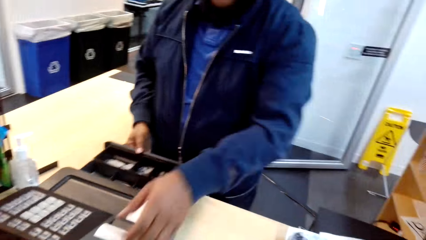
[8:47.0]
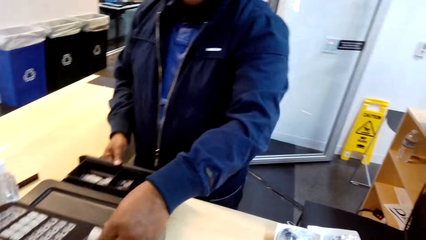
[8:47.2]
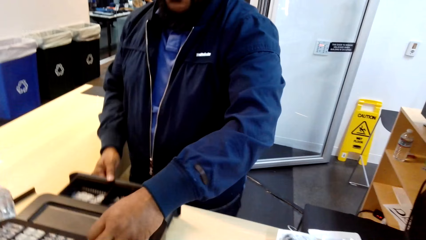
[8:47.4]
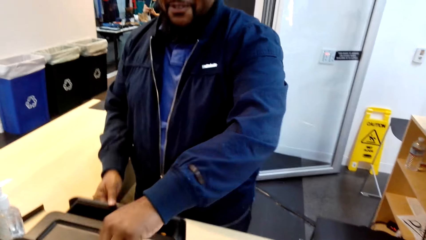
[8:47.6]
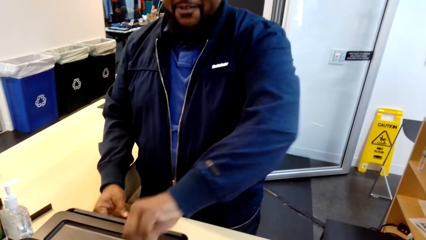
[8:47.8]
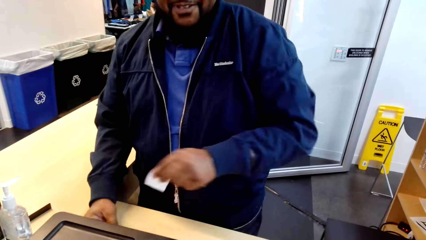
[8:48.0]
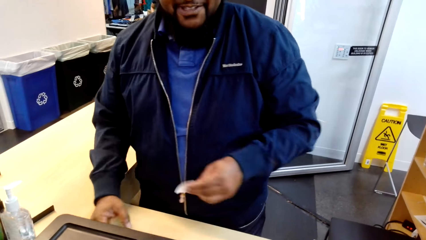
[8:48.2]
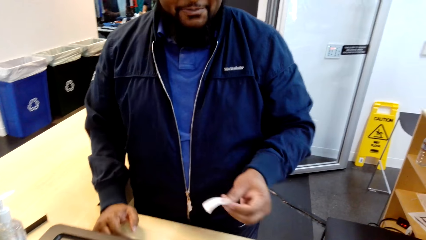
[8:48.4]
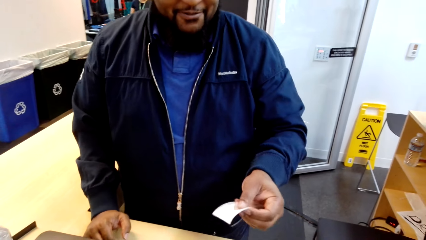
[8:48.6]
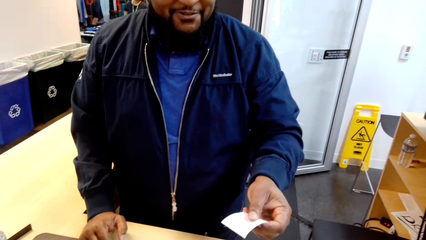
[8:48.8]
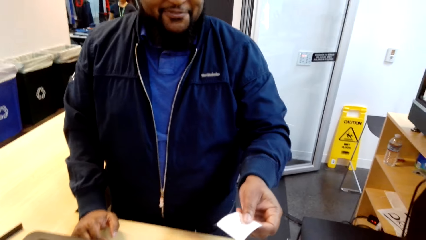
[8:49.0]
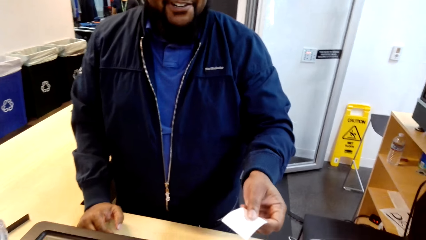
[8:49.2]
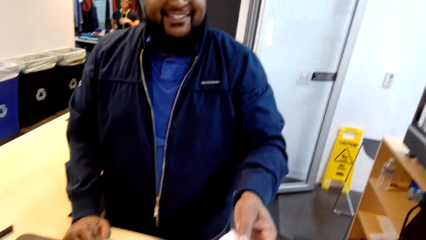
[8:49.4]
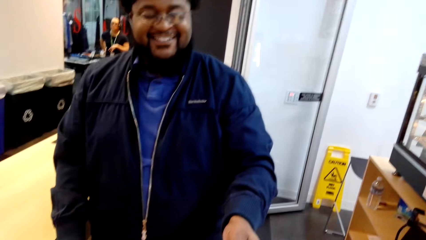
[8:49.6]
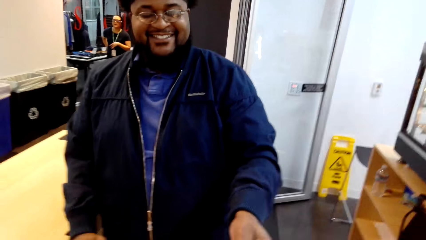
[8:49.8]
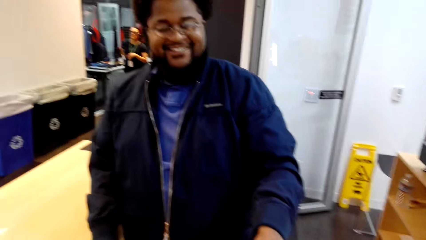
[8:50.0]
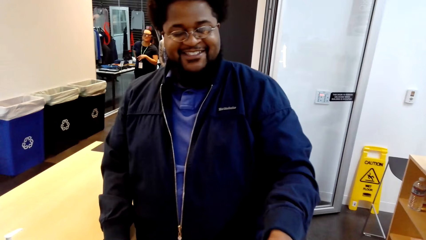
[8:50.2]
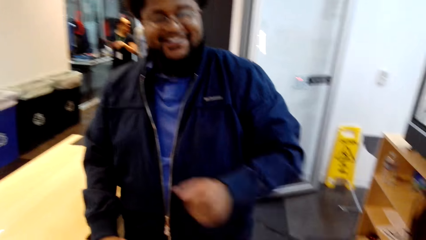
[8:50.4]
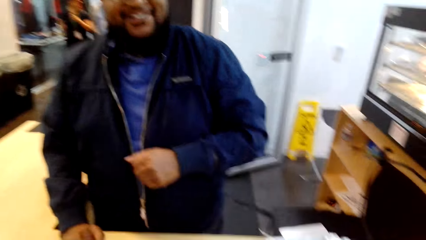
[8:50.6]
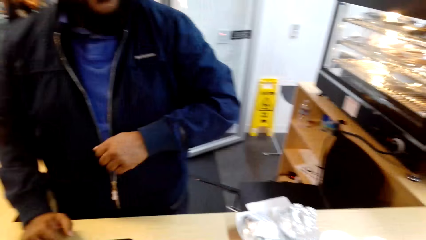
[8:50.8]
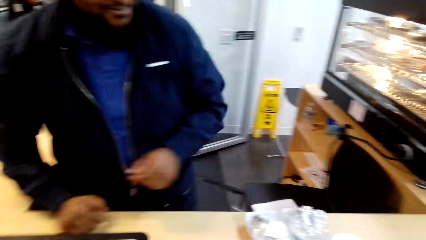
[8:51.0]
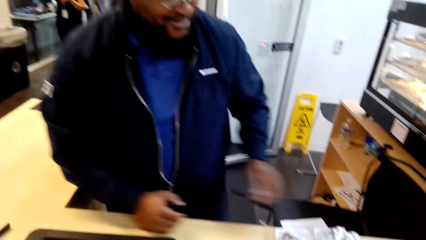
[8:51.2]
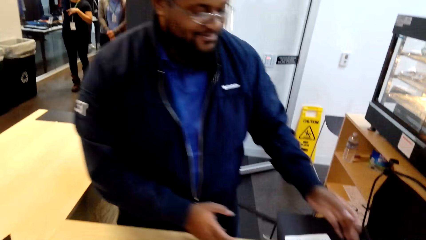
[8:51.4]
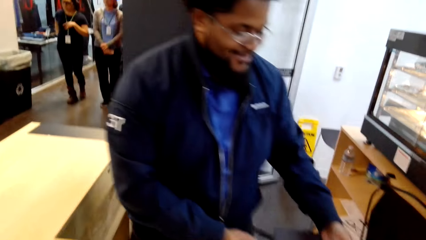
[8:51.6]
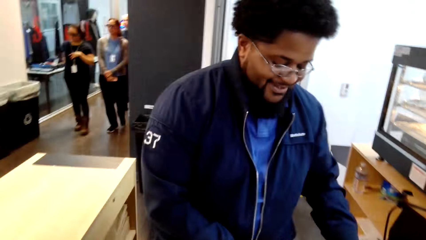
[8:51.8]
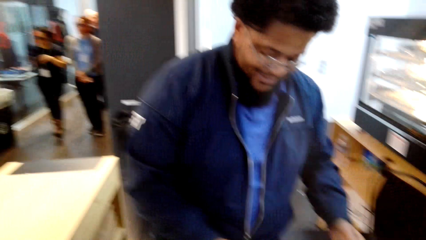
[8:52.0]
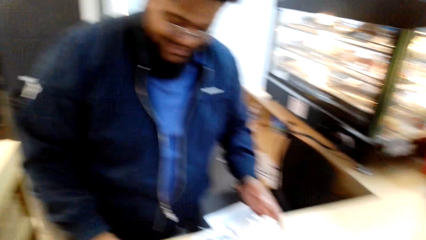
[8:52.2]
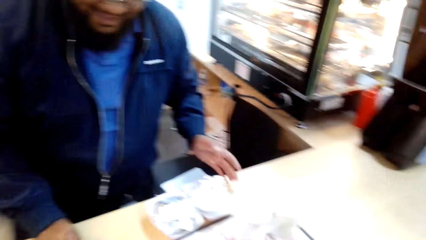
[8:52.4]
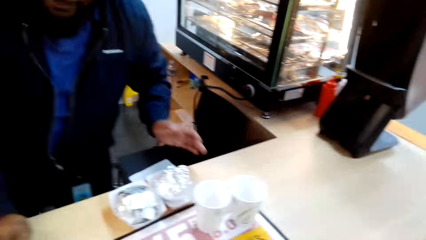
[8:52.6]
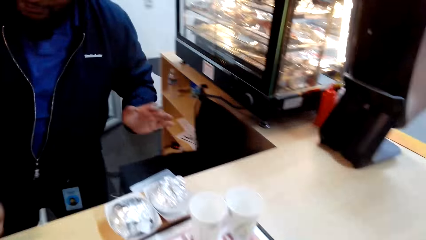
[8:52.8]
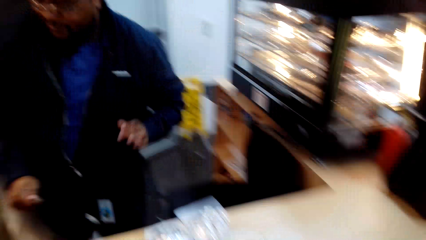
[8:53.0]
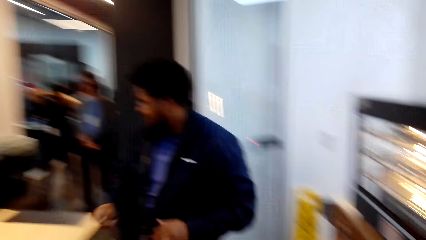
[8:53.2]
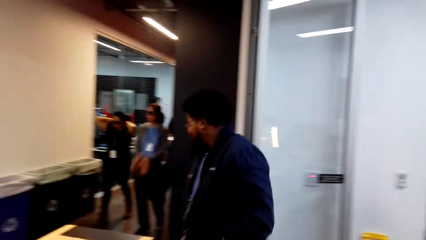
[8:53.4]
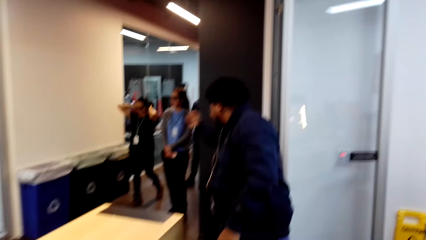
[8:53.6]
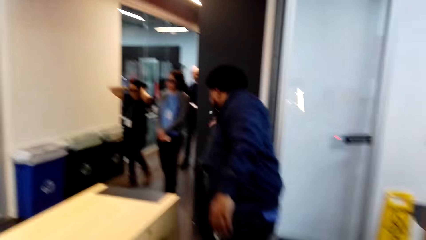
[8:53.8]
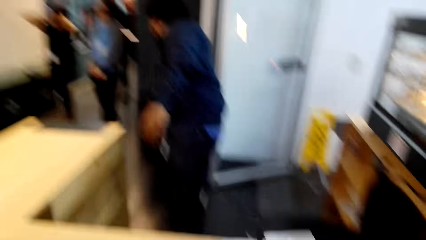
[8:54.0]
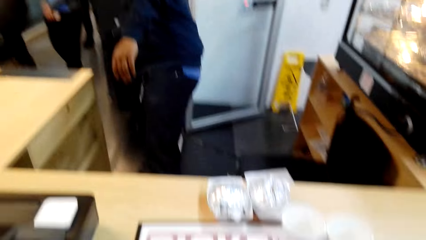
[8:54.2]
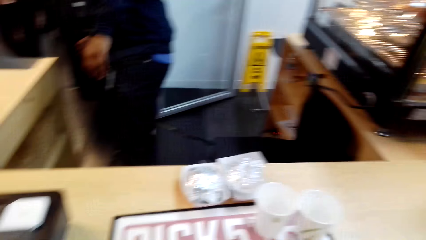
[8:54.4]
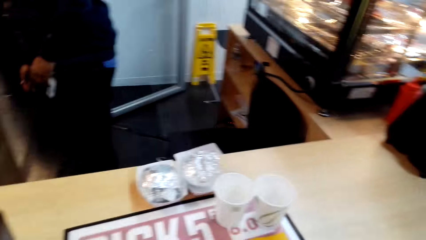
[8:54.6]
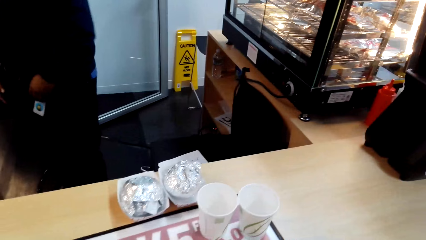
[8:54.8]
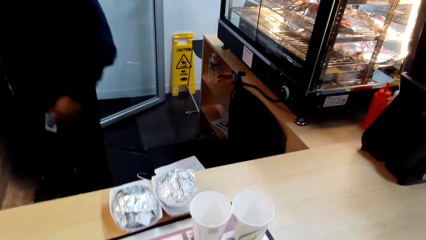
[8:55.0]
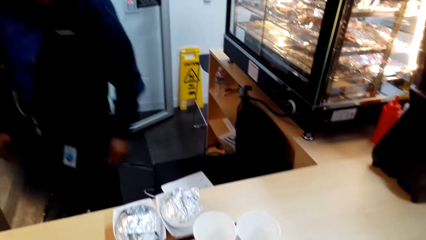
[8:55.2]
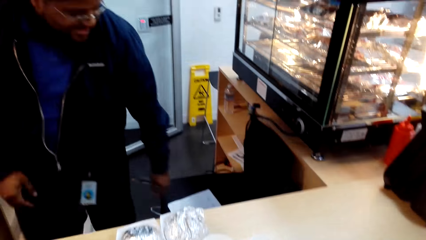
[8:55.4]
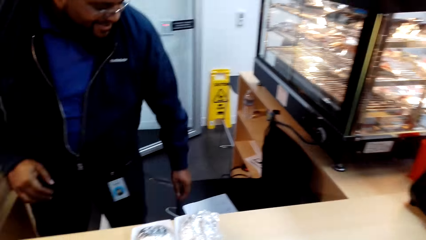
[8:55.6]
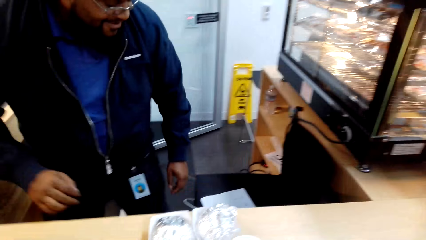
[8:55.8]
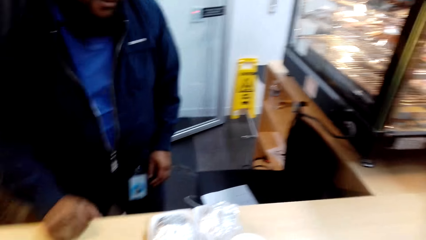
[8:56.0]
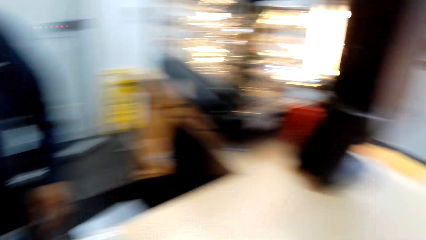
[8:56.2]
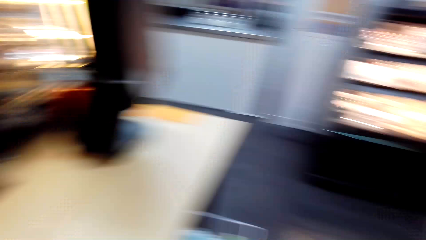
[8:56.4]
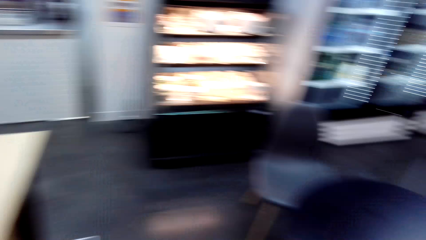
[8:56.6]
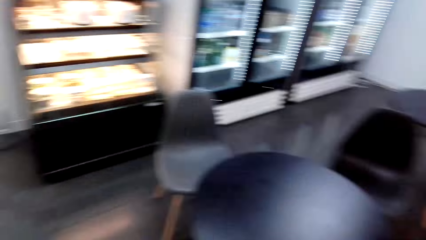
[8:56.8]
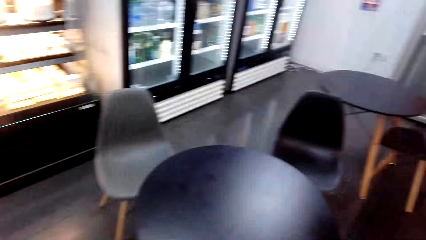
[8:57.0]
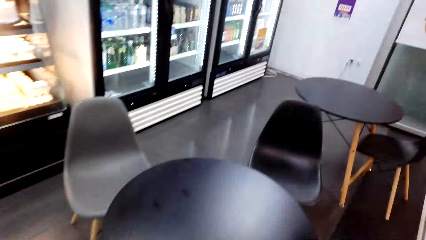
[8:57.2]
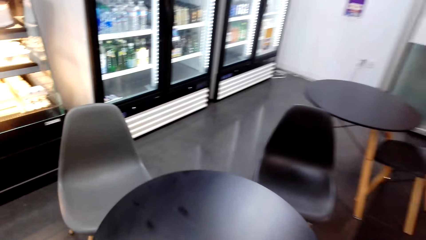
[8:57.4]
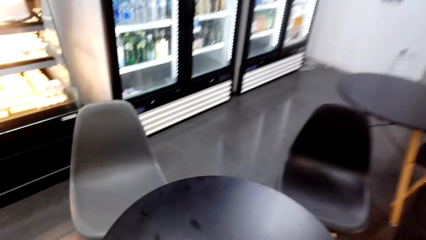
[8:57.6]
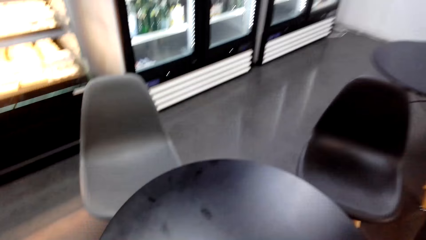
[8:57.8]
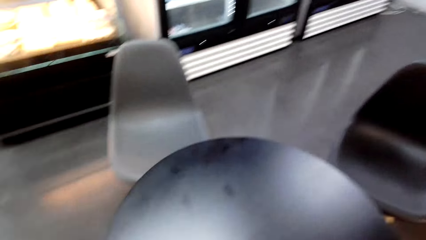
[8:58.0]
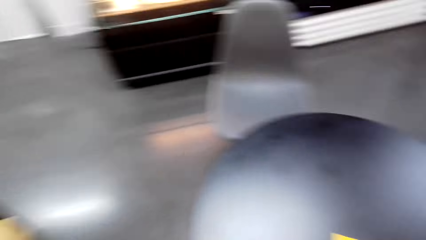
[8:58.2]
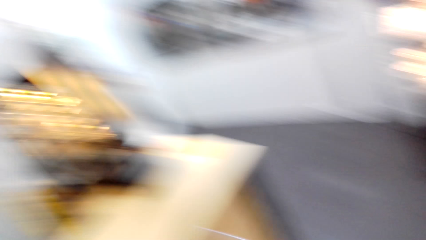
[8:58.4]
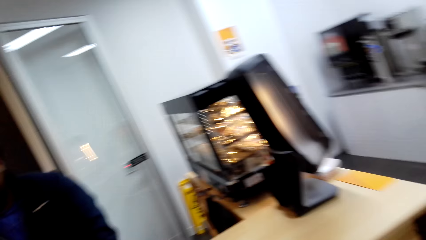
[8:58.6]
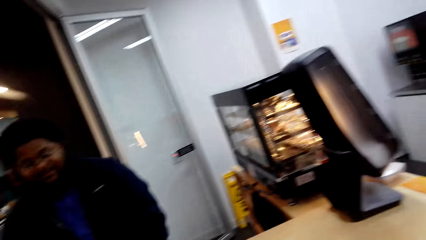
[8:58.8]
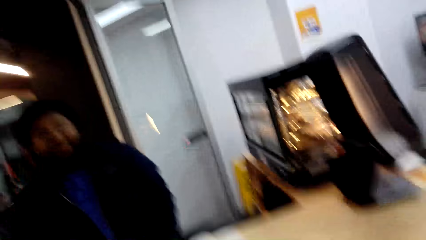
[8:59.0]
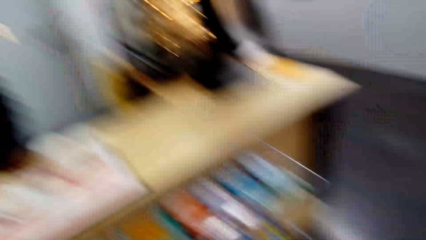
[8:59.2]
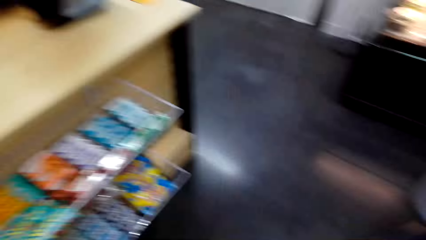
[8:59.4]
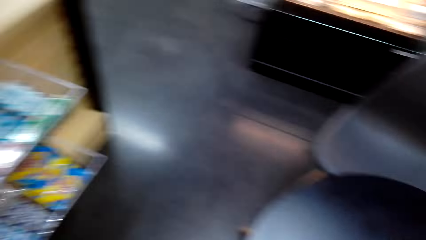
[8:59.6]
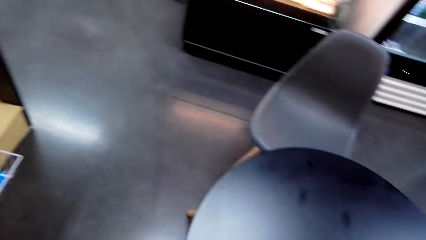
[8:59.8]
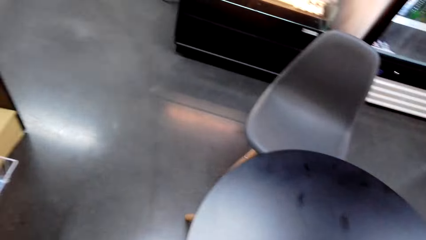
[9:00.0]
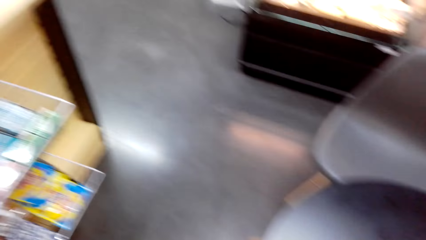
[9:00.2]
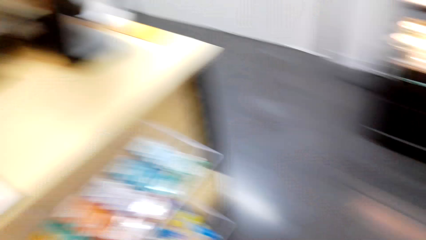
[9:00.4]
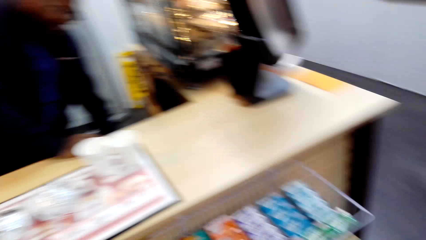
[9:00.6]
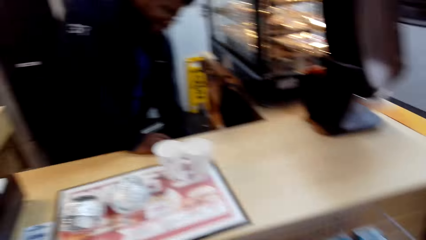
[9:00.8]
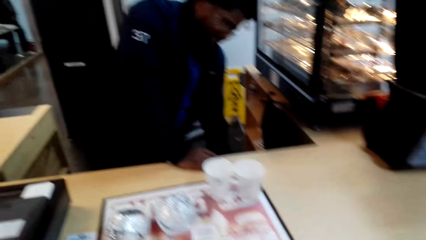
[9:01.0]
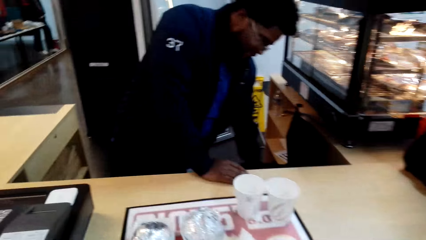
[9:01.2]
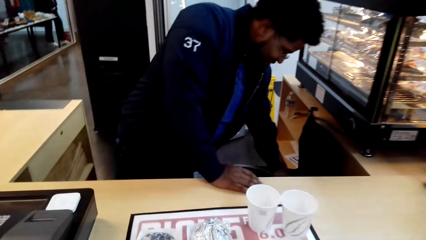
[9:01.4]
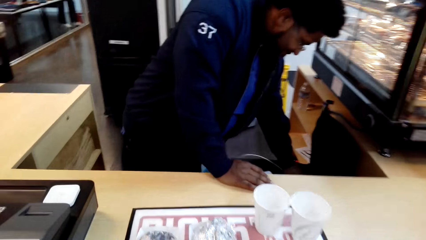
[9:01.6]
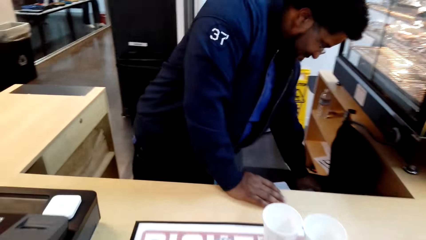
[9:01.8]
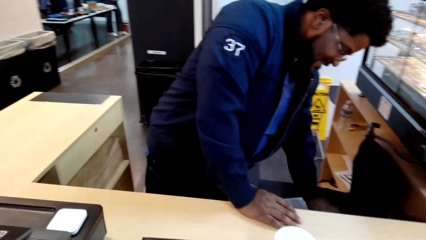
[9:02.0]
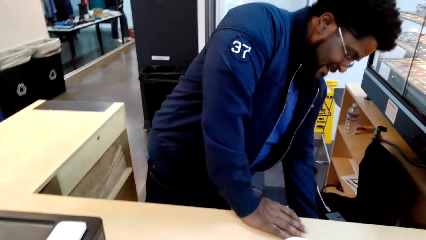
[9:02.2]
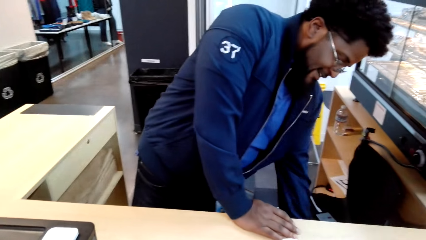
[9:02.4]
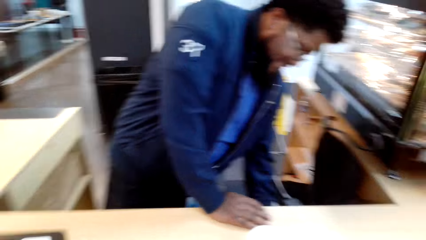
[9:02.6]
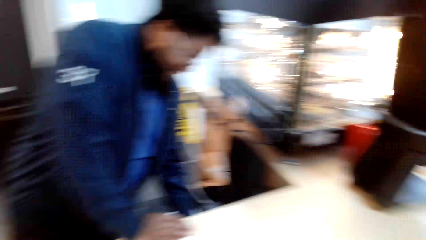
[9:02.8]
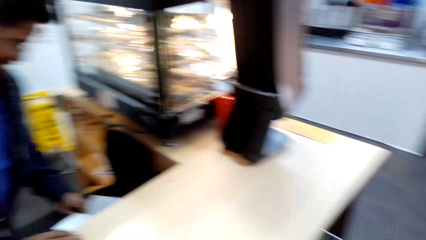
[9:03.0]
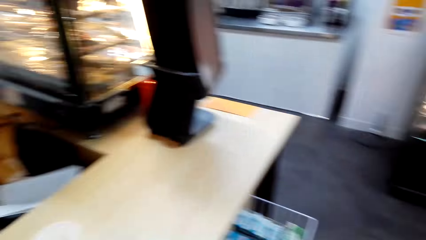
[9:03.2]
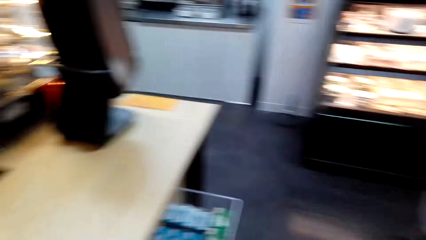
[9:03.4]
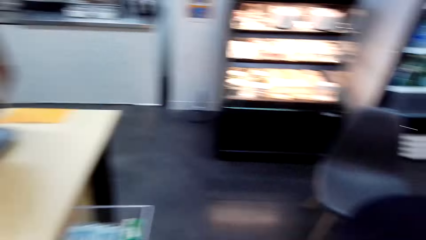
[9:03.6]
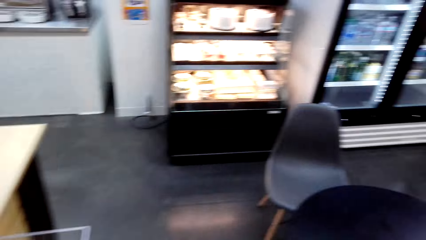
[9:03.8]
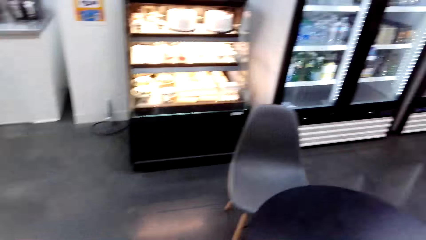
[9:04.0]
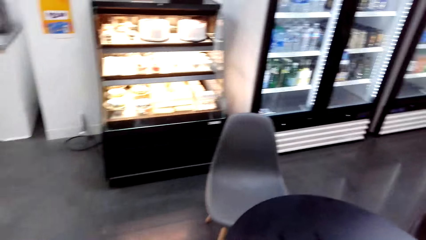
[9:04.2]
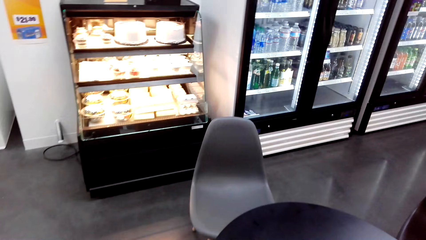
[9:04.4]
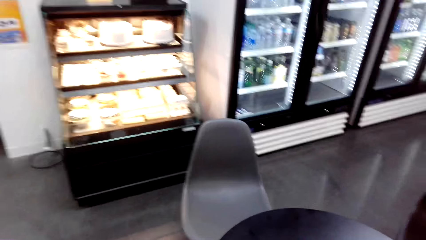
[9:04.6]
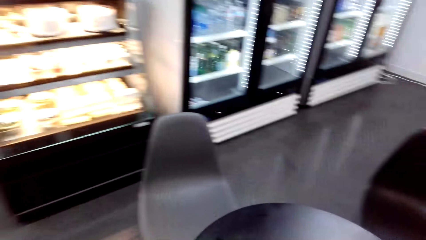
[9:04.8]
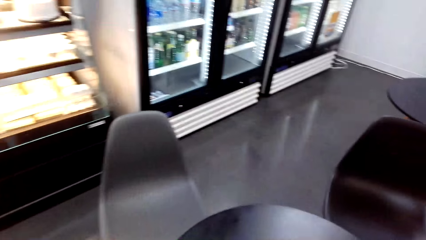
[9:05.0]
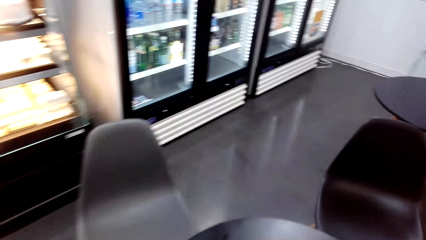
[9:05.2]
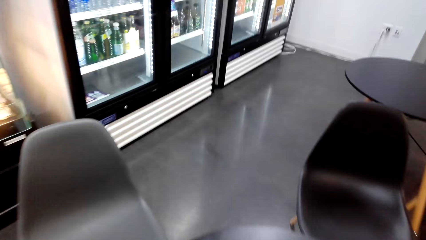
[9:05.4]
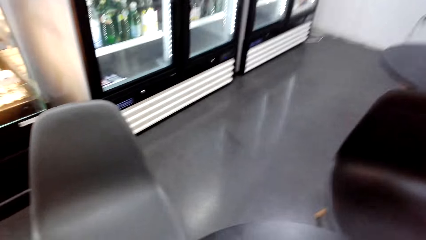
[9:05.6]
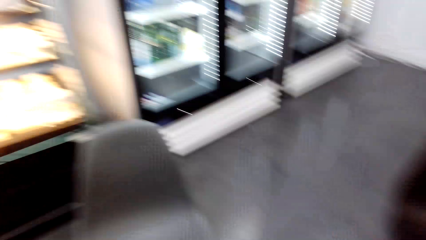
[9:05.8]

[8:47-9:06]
The camera wearer picks the receipt from the machine. A person passes the receipt to the camera wearer. The camera wearer puts the receipt in the dustbin. They look around the supermarket. The person bends at the counter. The person picks something from the counter. The camera wearer walks in the supermarket.
